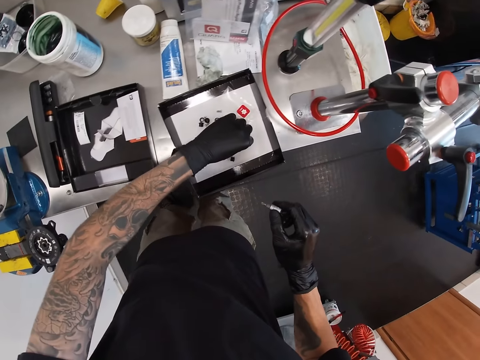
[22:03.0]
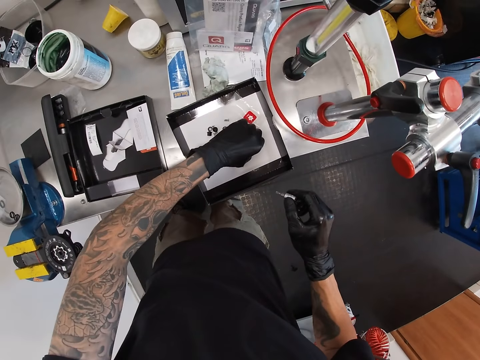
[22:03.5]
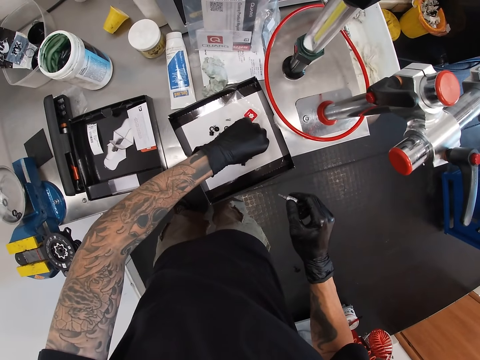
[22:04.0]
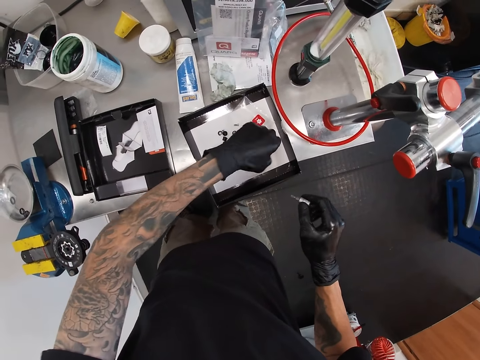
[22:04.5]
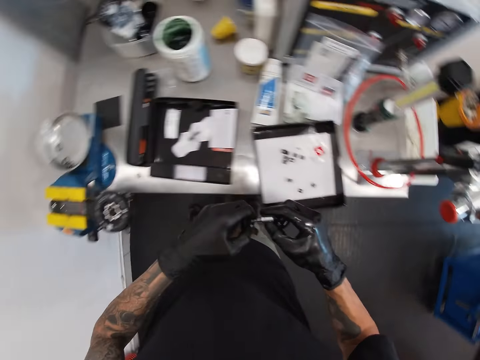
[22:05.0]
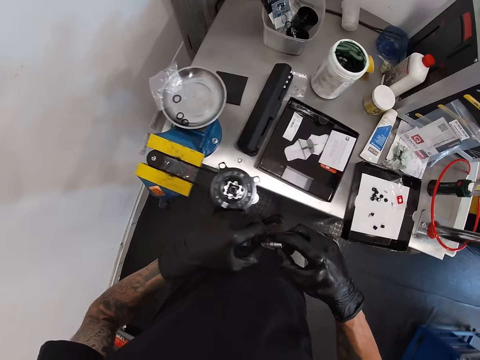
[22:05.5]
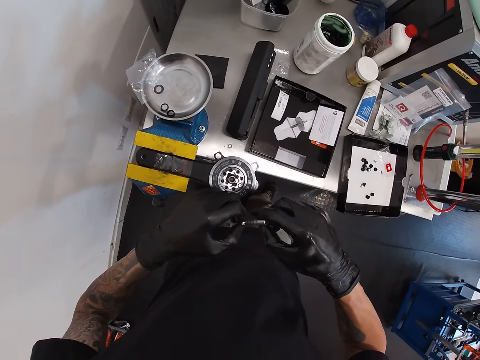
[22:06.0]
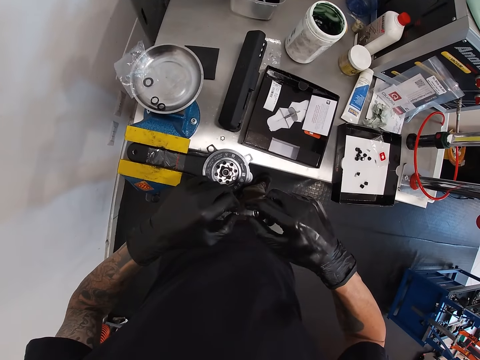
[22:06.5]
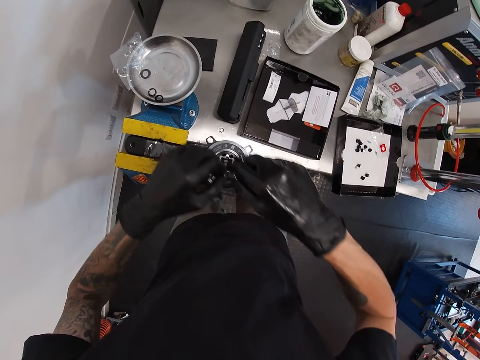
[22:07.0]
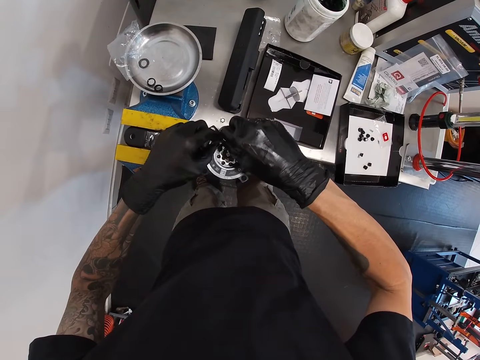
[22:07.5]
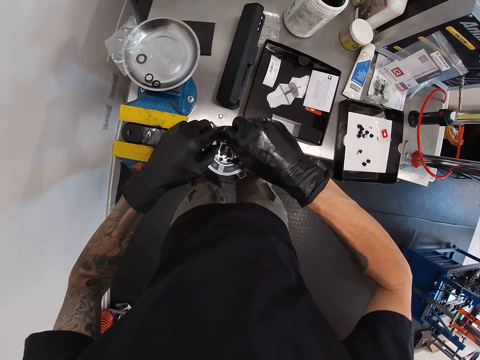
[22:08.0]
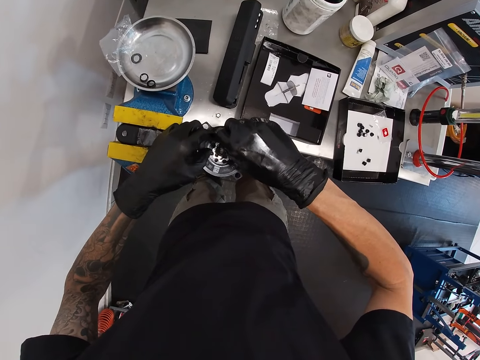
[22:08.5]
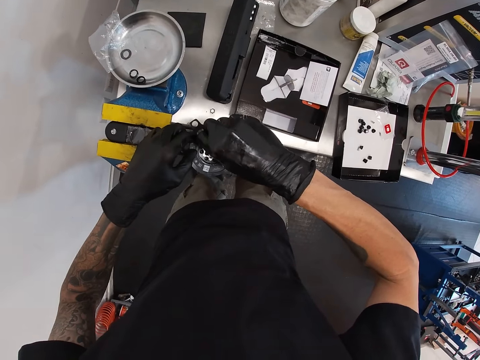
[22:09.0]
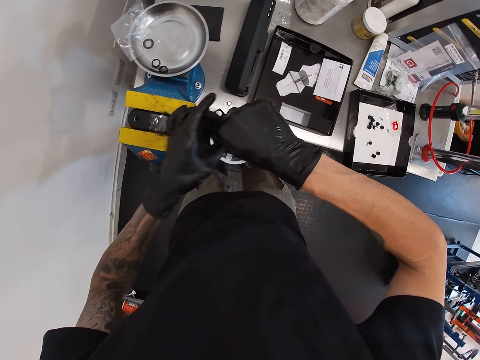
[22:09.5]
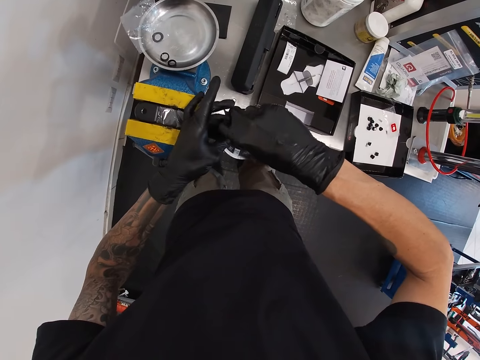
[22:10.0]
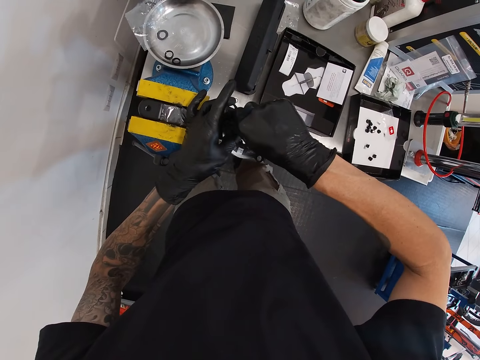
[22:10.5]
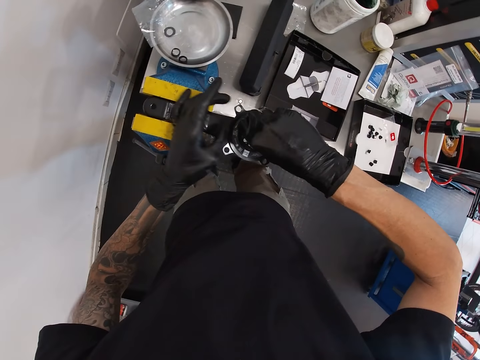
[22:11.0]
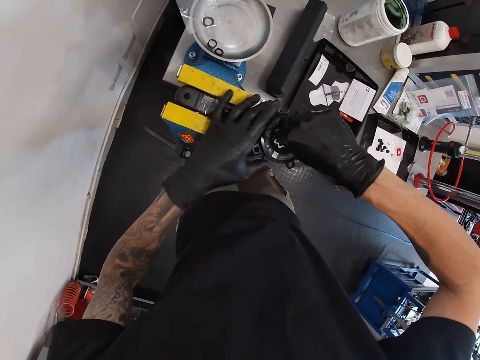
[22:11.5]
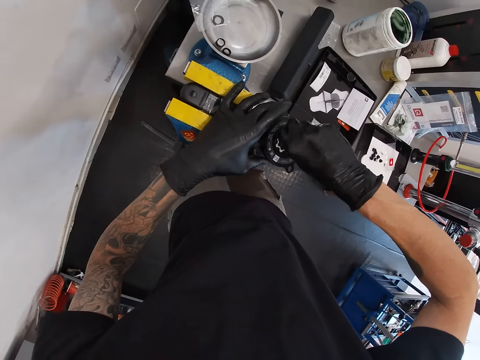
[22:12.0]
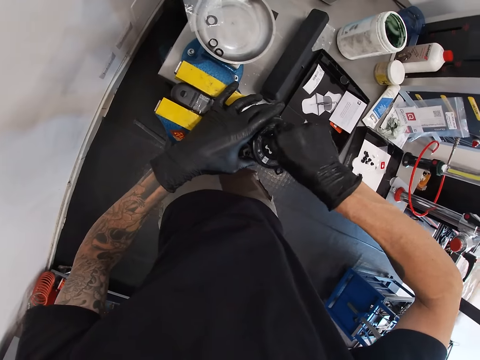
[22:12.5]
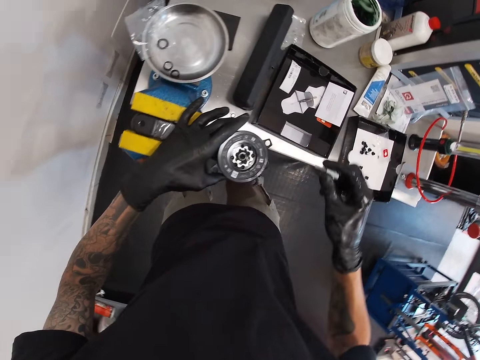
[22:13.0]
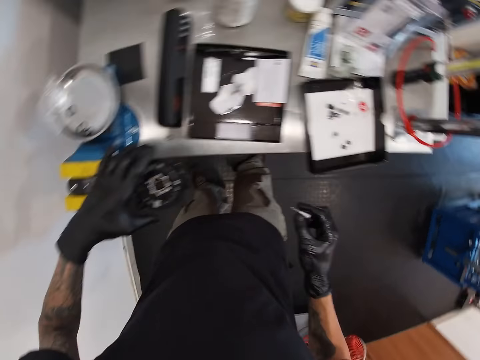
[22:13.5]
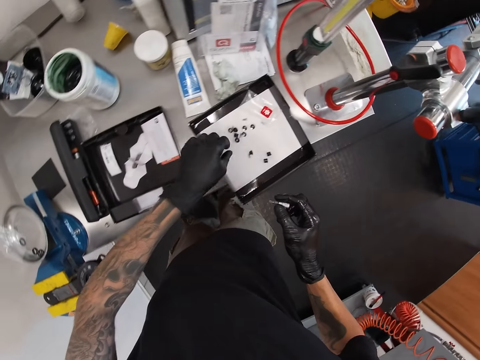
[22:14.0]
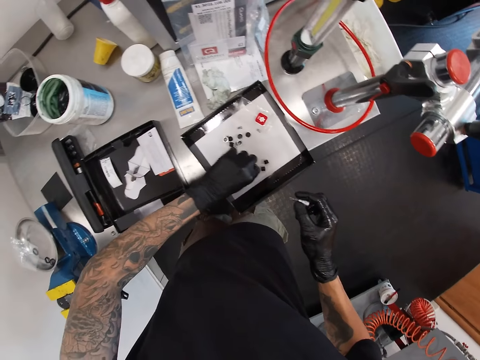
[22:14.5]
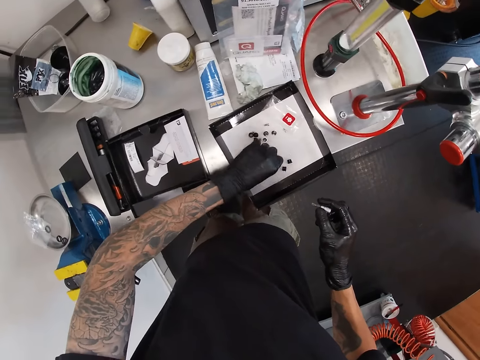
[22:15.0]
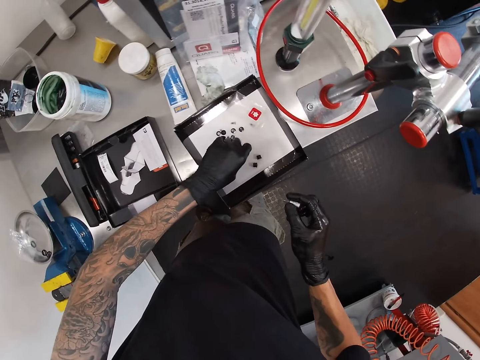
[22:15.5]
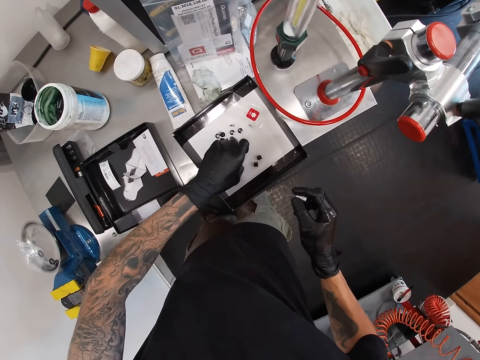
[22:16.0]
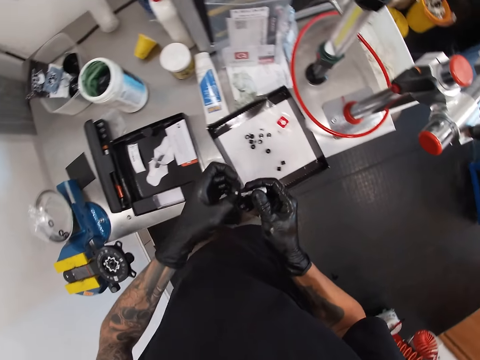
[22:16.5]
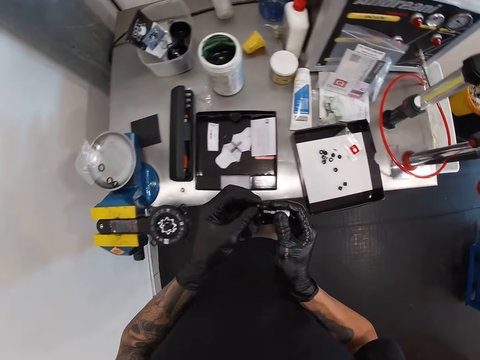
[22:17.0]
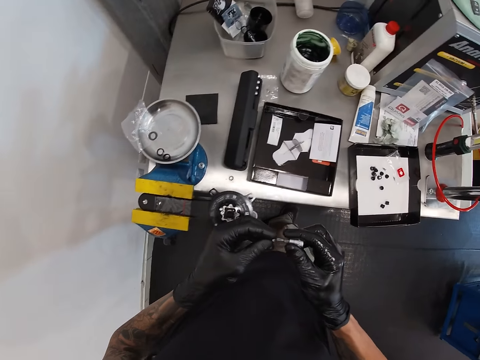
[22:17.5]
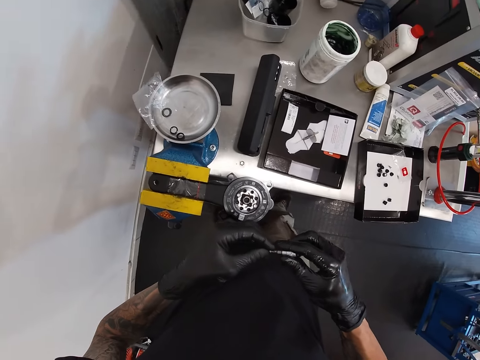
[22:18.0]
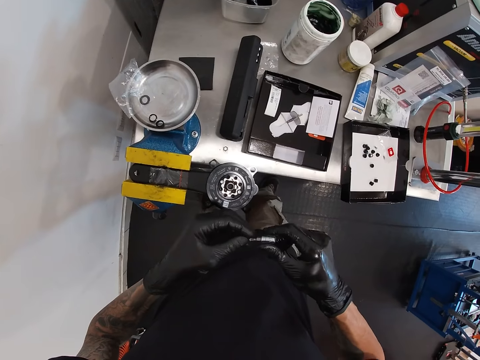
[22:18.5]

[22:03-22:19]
The camera wearer picks up a bolt from the box cover with his right hand. He connects the bolt to the drive socket. He fixes the bolt on the spanner head with a screwdriver in both hands. He picks up a bolt from the box cover with his right hand. He connects the bolt to the drive socket.

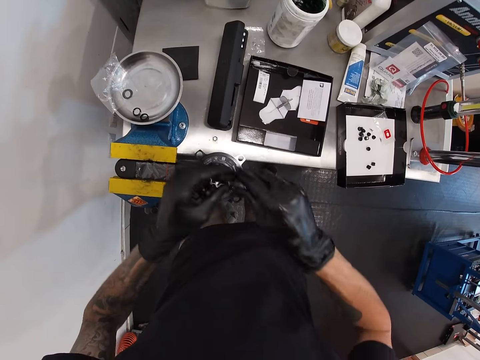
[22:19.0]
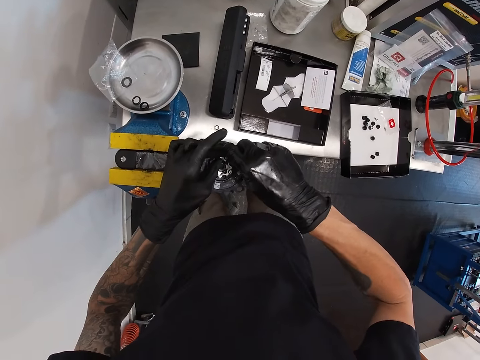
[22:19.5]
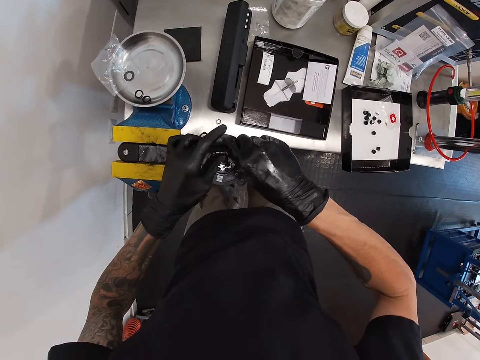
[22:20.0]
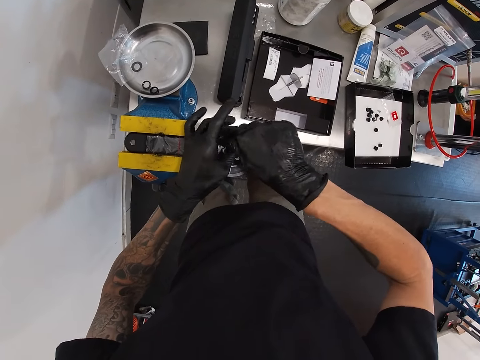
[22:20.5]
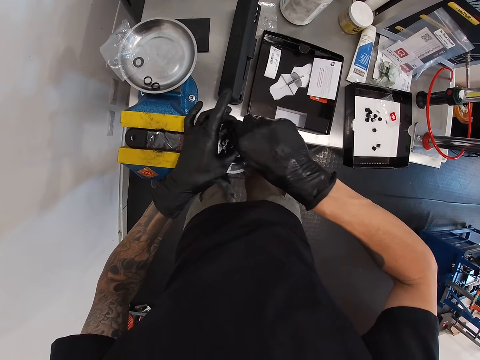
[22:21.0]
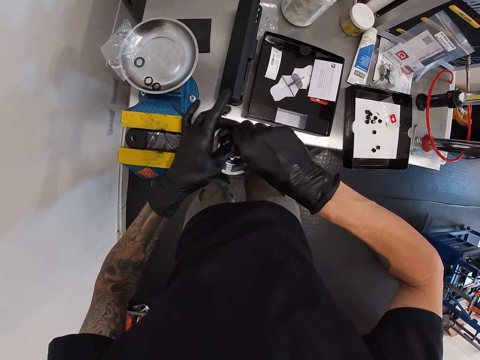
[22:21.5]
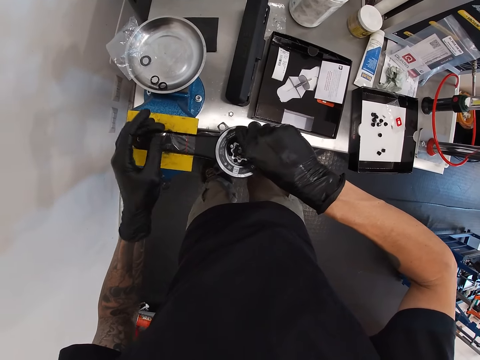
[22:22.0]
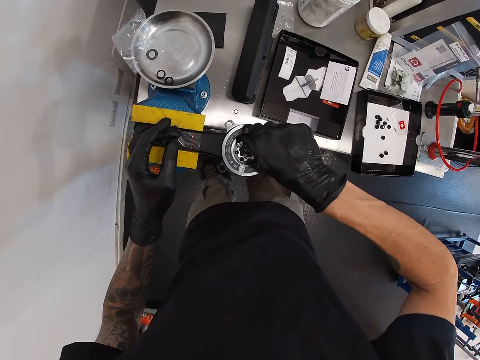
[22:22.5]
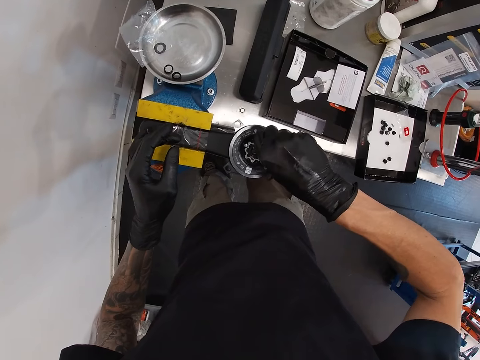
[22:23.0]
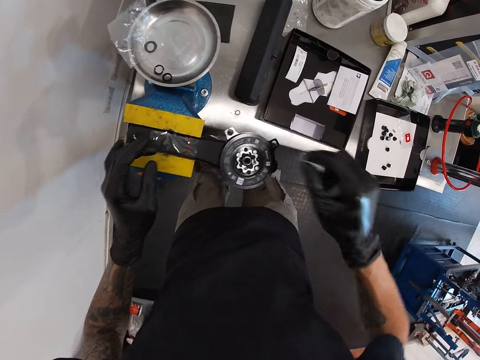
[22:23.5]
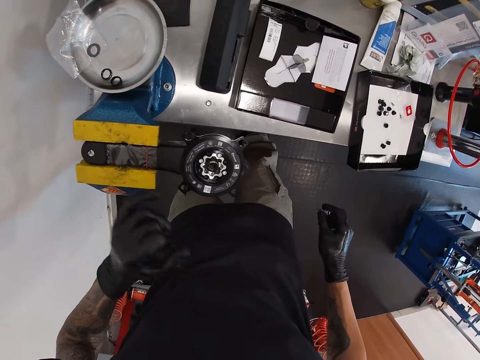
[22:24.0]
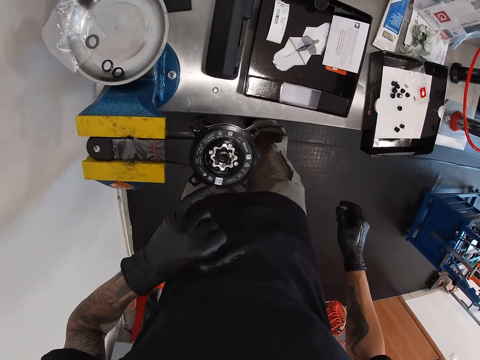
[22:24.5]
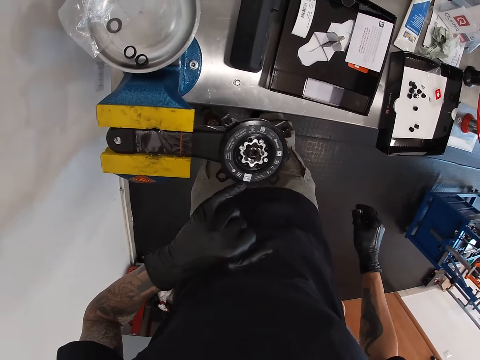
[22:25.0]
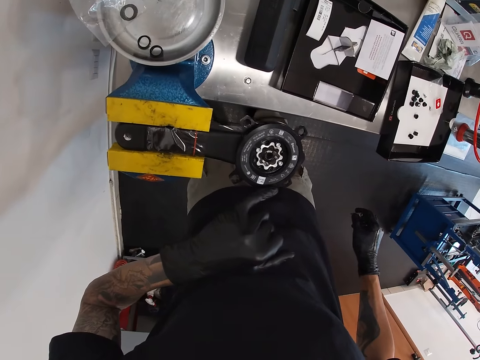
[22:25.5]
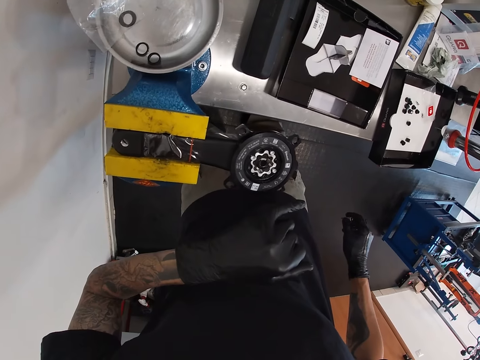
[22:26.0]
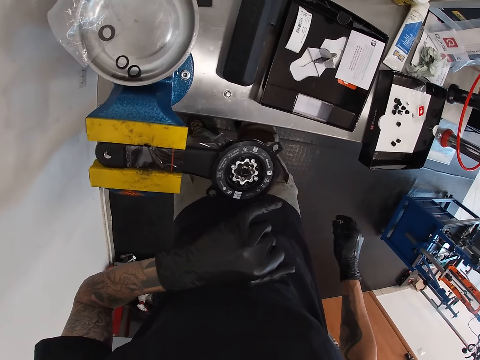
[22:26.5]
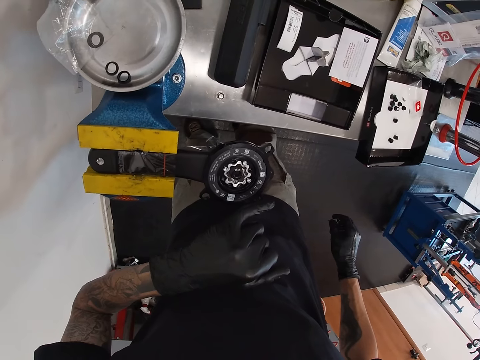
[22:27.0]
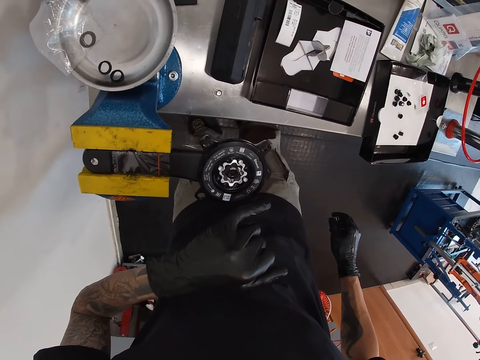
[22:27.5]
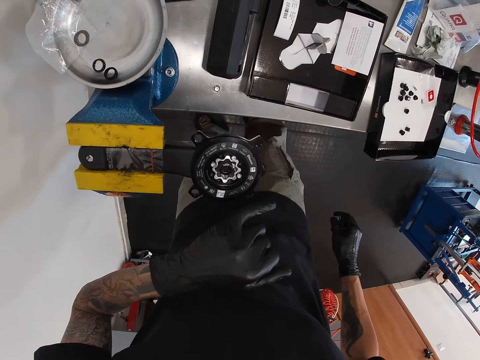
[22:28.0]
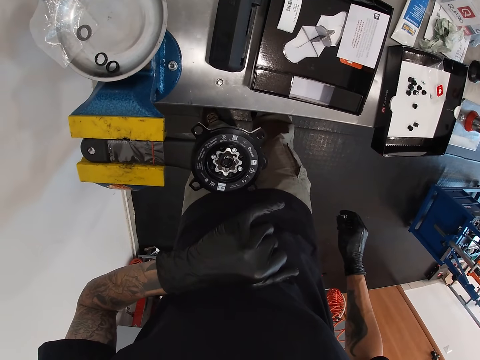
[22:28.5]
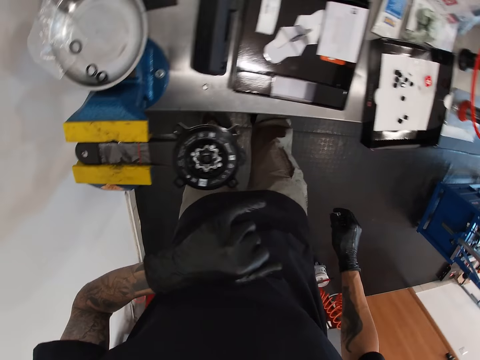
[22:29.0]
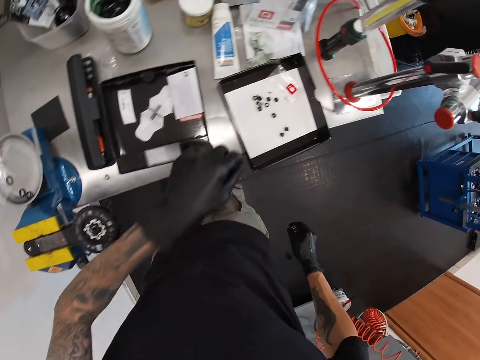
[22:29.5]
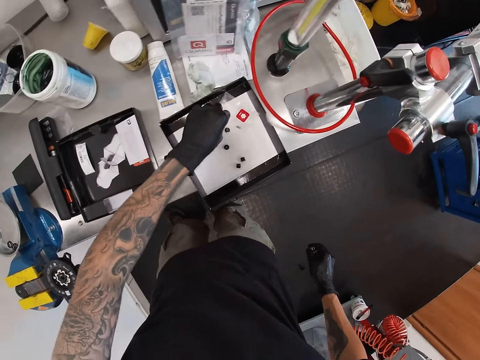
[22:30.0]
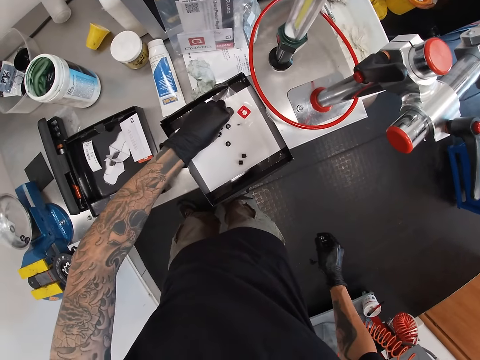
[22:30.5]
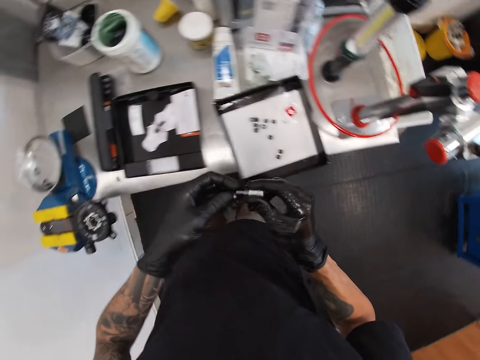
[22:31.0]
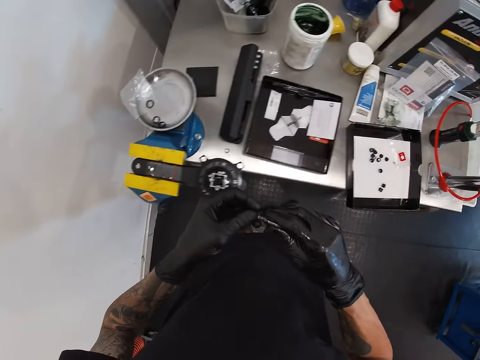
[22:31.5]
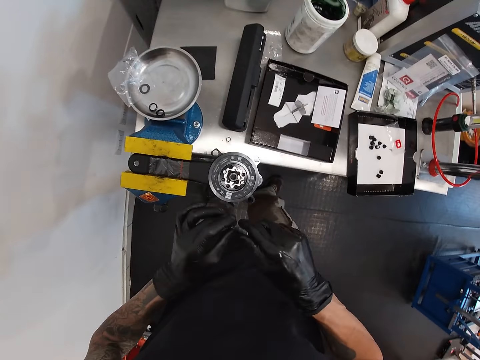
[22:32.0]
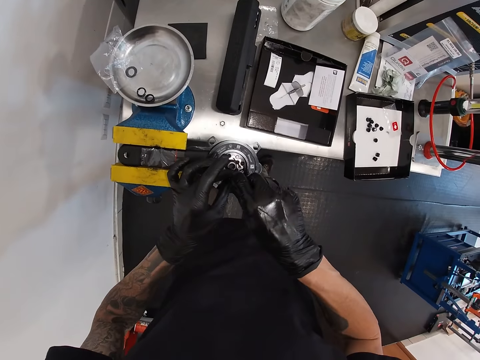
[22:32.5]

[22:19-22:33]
The camera wearer fixes the bolt on the spanner head with a screwdriver in both hands. He stares at the chainring. He picks up a bolt from the box cover with his right hand. He connects the bolt to the drive socket. He secures the bolt.
